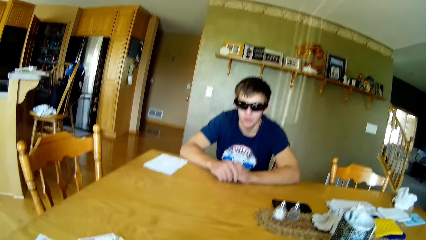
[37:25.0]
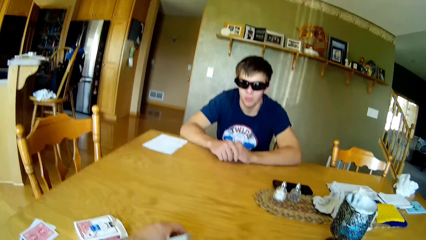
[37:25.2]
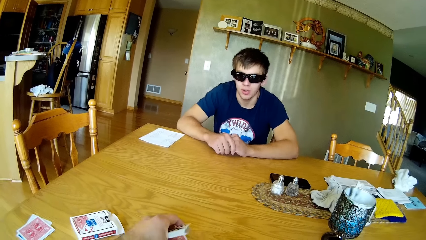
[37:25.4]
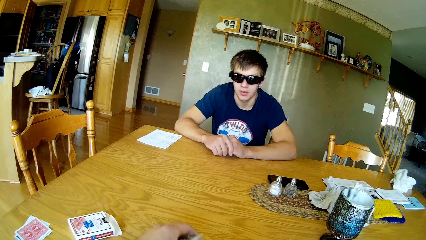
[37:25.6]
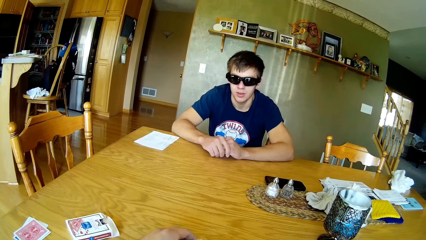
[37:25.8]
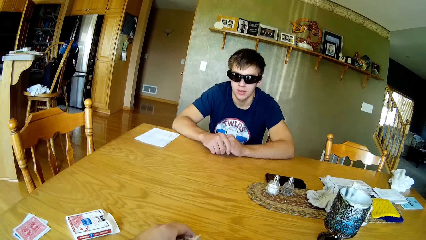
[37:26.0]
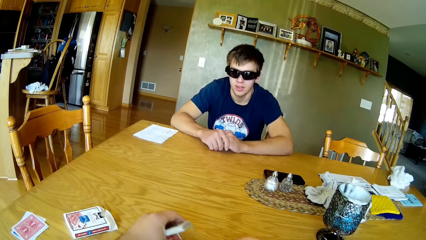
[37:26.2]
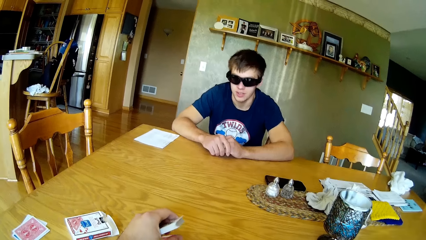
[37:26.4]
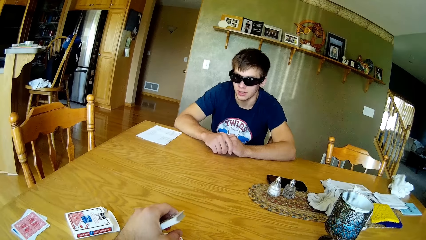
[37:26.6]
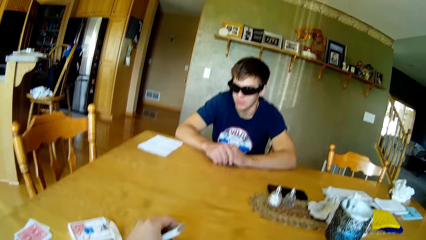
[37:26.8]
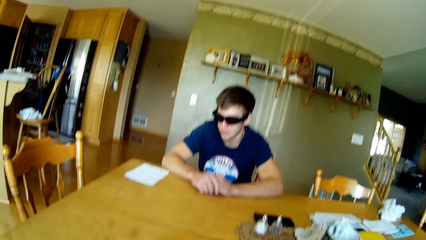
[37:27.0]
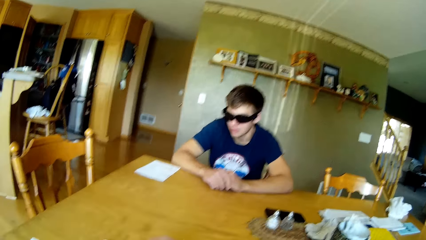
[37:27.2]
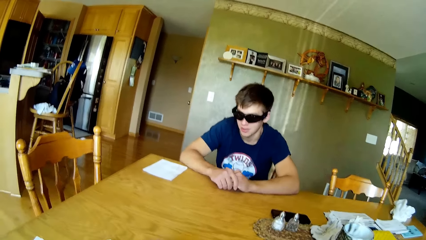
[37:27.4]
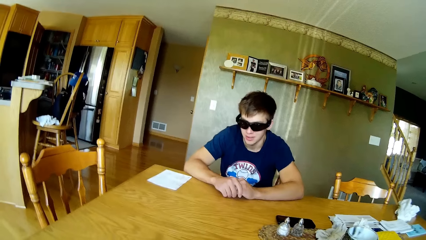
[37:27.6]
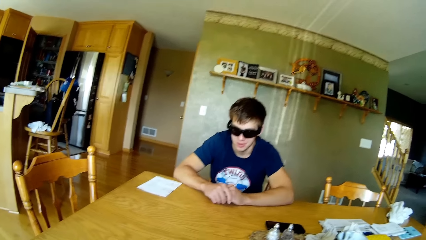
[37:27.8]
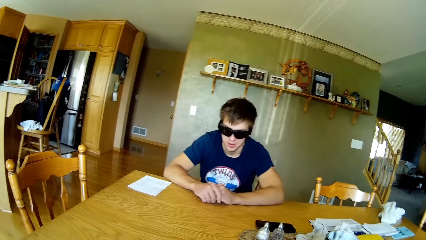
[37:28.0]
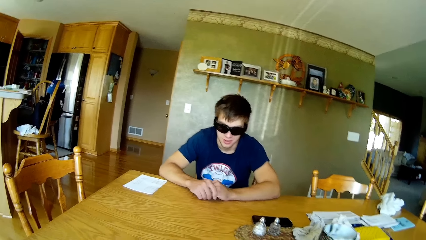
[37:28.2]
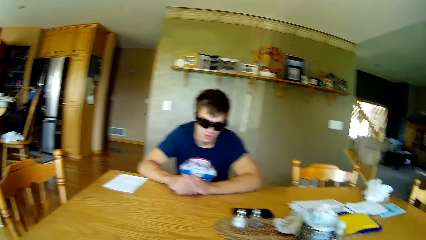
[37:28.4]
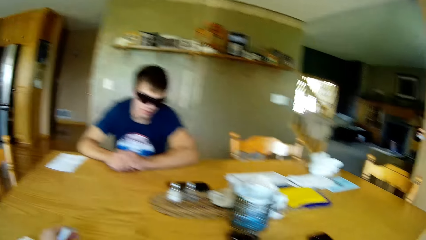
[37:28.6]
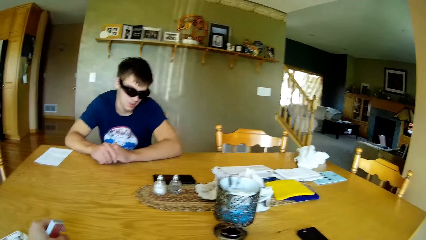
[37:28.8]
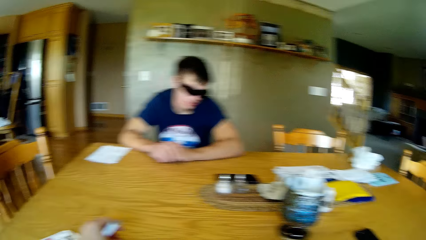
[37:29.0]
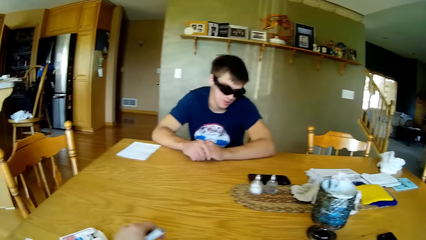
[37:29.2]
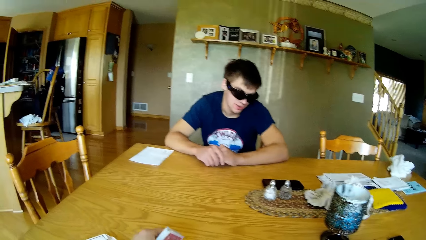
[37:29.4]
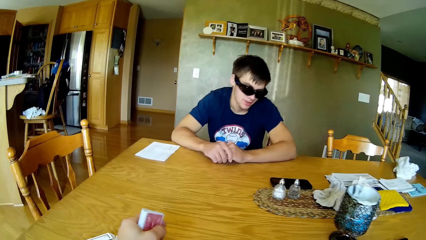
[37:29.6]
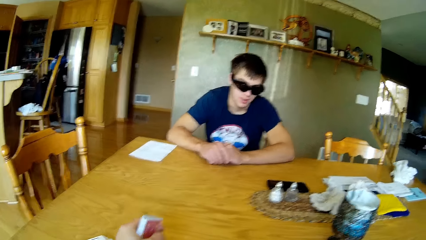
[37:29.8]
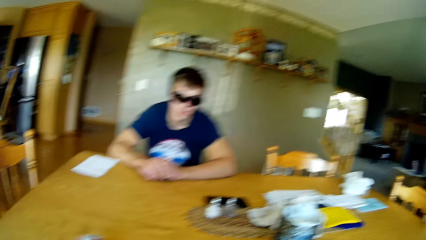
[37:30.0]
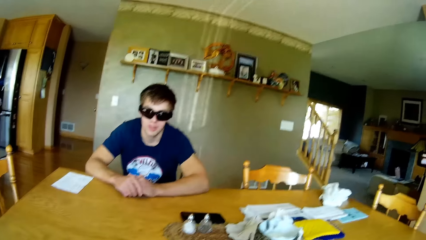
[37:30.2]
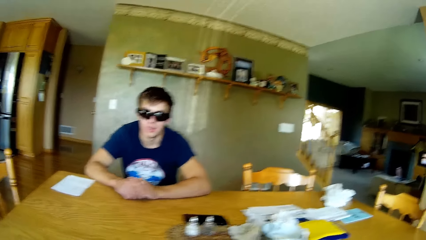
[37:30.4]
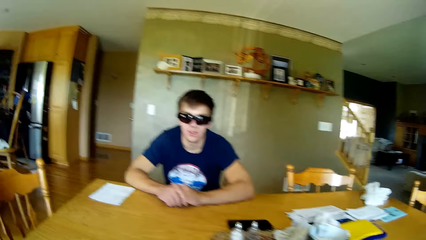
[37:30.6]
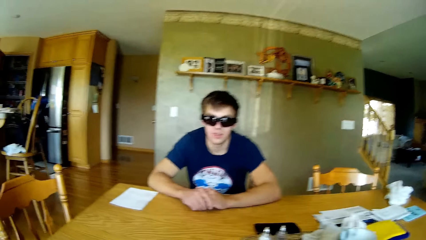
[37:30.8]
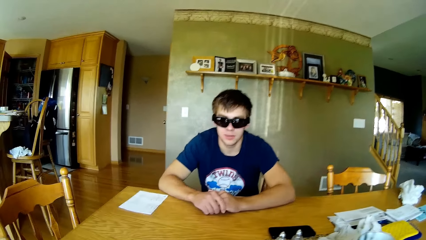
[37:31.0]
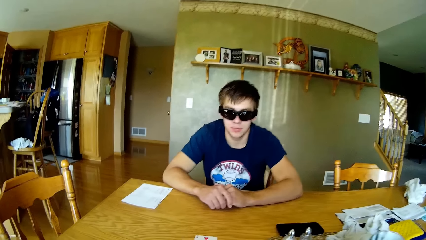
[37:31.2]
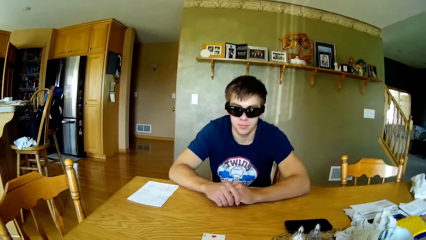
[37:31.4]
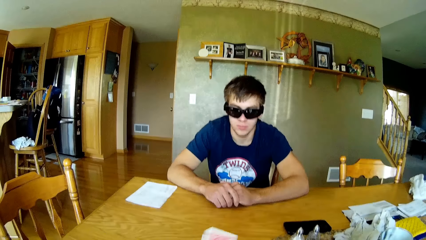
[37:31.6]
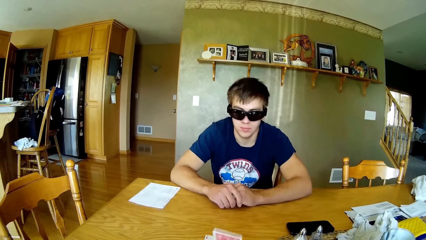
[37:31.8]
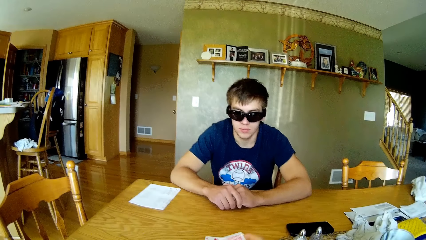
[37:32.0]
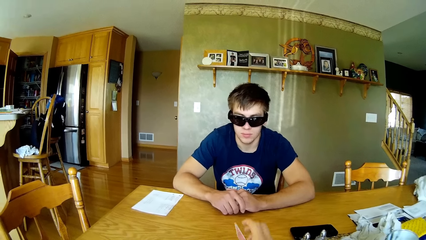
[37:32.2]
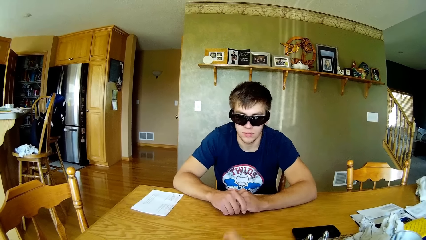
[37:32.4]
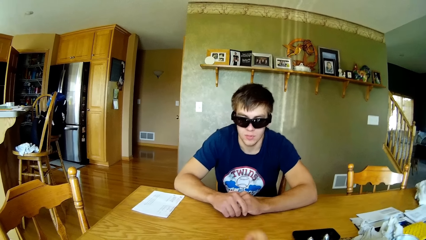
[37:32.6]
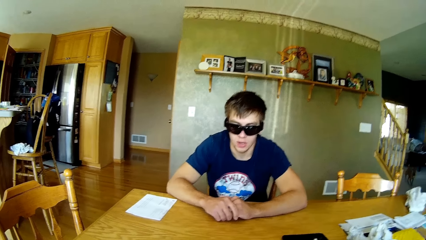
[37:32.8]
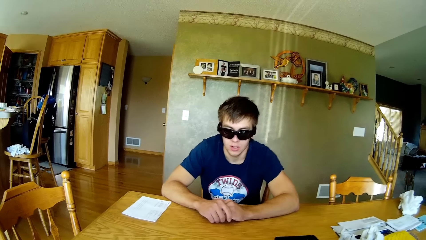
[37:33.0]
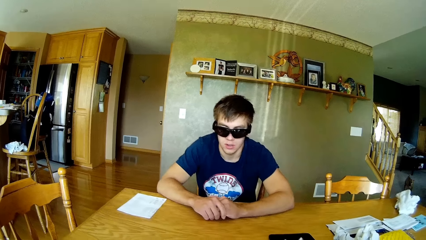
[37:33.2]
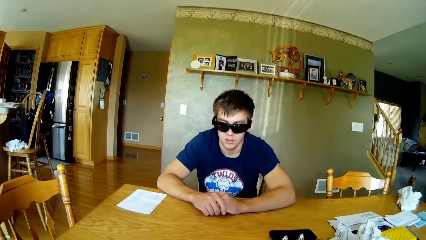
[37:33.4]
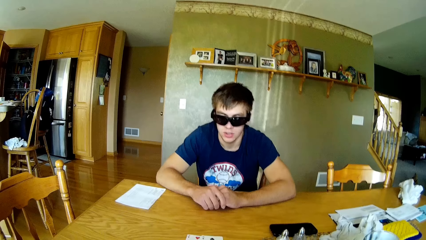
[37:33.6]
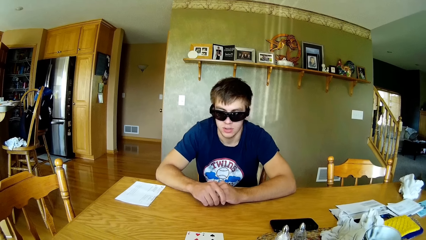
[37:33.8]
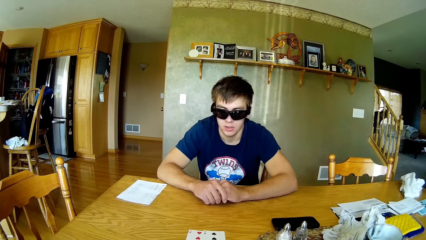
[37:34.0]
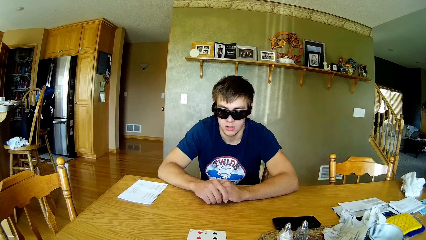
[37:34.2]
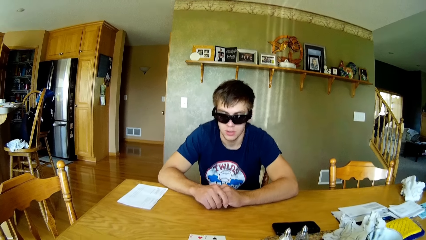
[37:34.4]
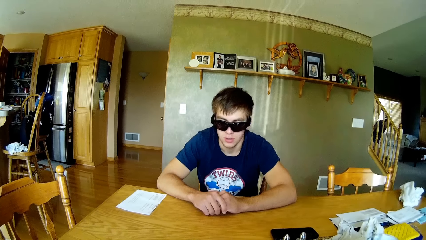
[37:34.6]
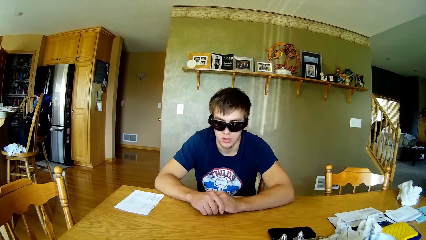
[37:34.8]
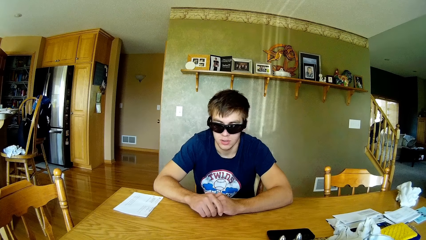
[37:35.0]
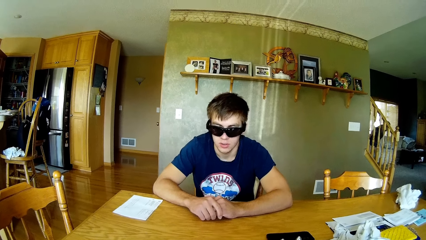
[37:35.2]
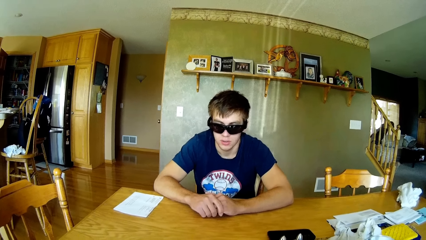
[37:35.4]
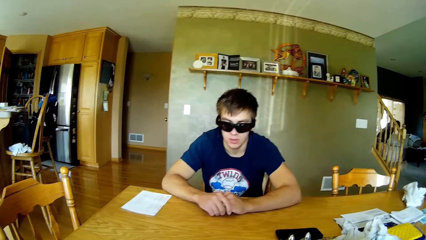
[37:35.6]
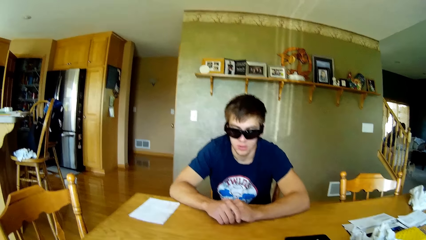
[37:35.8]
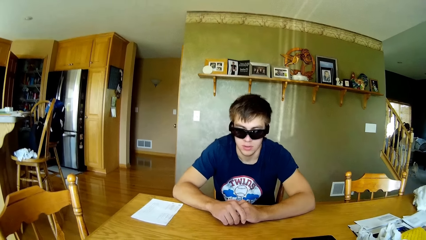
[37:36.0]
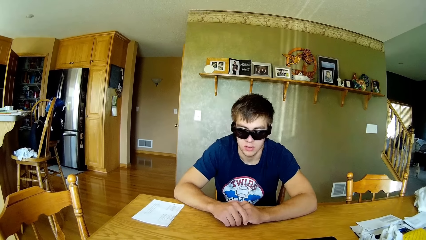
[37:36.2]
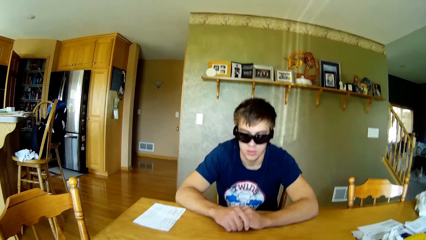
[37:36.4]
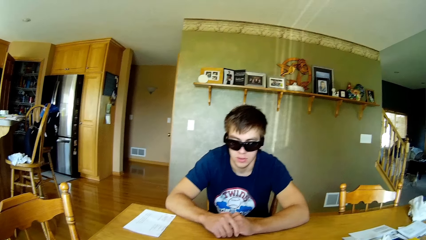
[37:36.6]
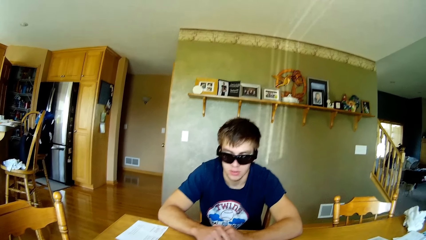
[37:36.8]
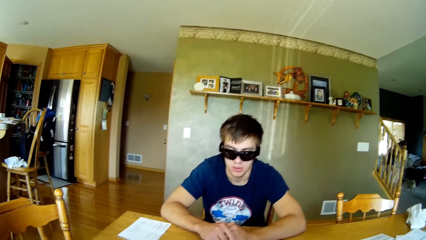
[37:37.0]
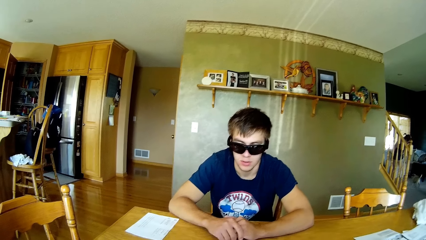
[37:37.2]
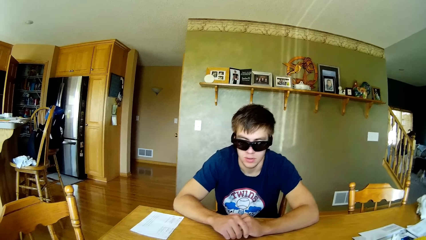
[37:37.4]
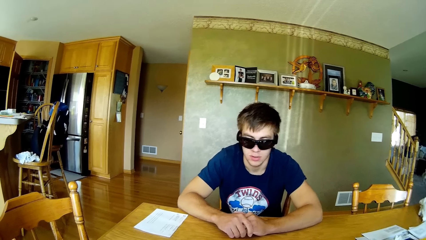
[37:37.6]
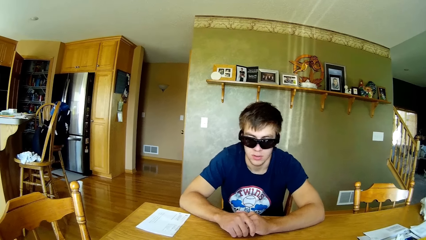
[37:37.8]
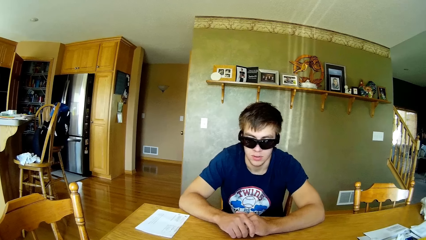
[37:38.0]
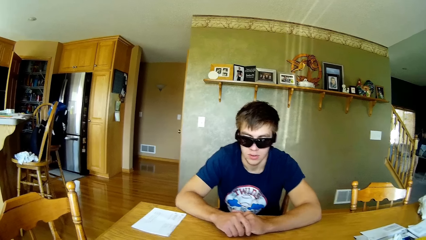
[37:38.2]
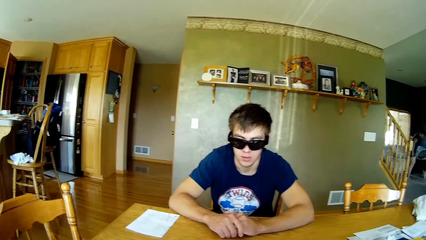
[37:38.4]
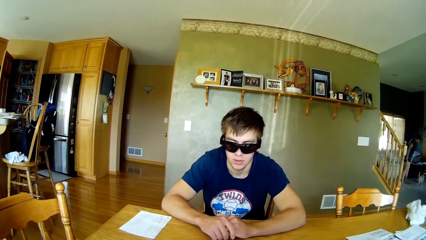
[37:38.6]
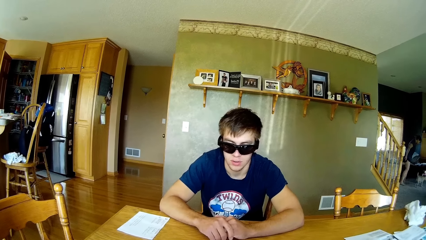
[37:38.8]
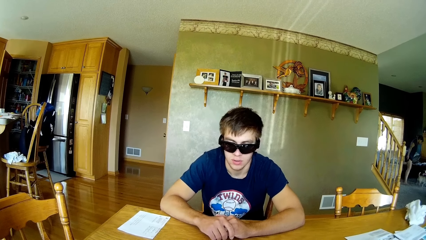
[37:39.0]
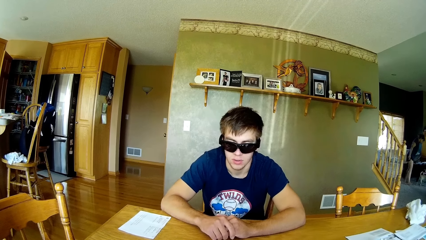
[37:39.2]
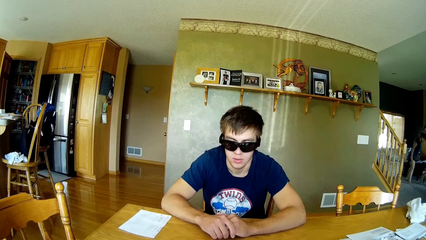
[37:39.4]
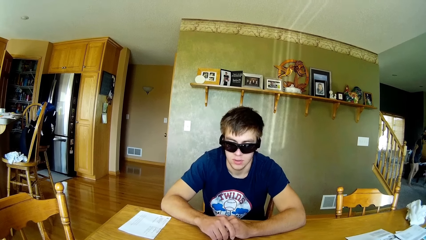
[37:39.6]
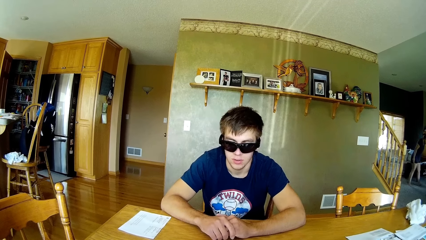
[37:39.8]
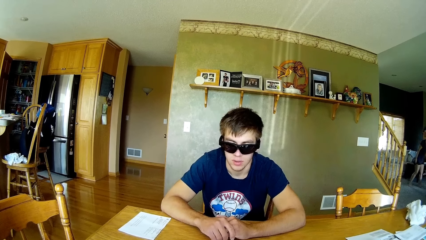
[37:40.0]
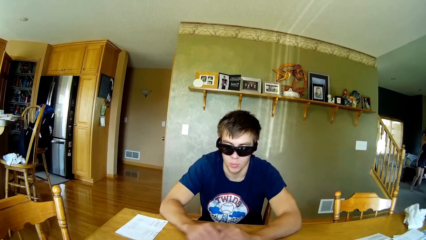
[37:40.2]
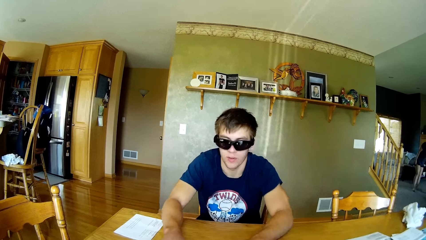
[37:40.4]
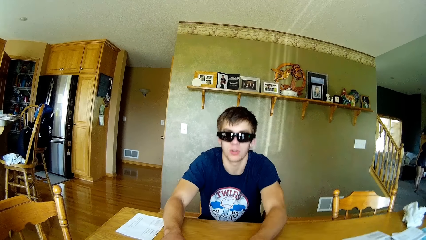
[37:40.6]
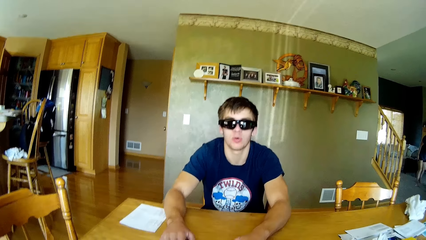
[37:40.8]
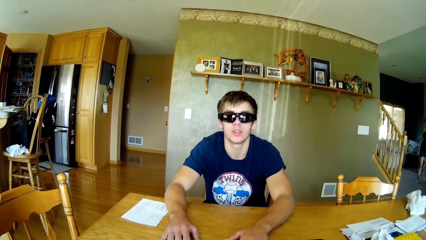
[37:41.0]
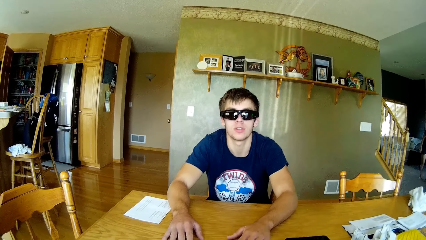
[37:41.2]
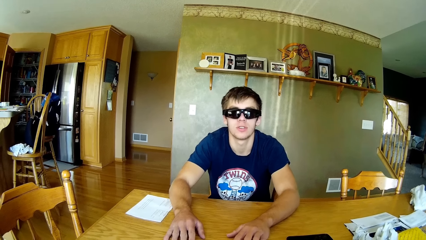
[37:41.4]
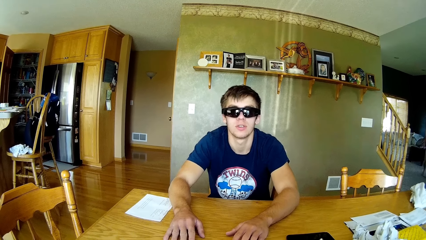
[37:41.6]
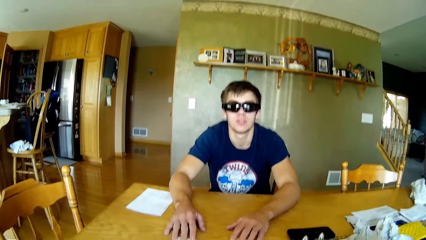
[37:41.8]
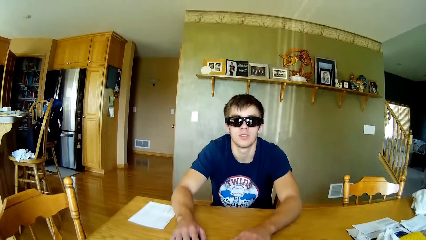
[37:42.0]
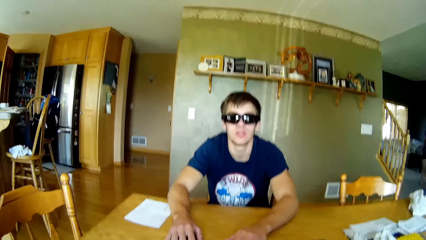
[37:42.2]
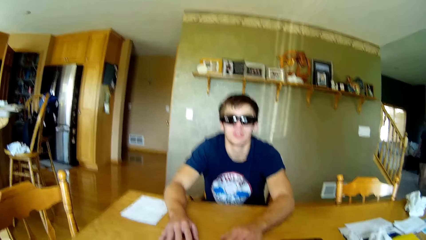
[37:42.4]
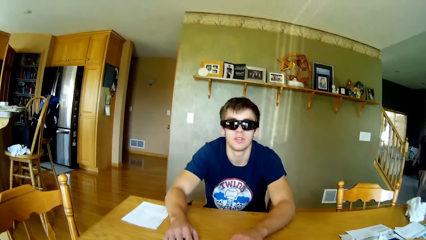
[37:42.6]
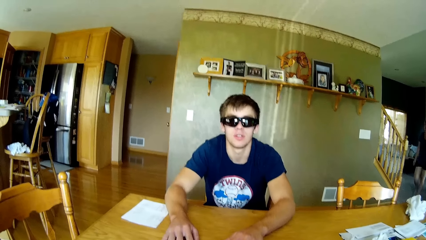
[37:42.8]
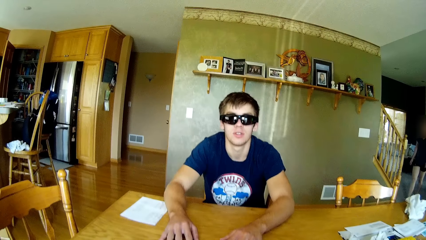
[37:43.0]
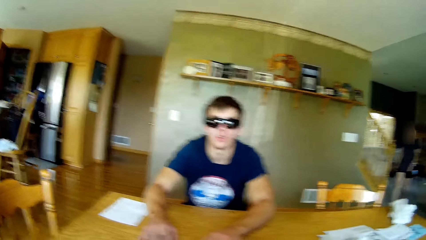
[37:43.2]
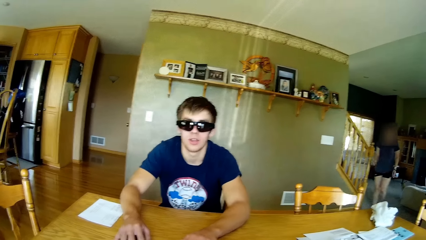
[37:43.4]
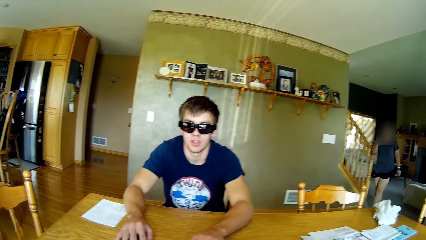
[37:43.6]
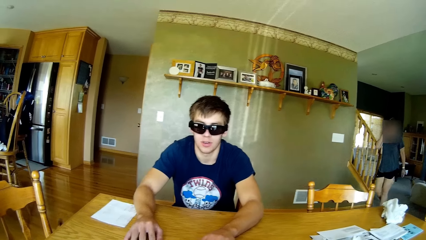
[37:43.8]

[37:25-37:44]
A person converses with the camera wearer. The camera wearer puts a playing card on the table.
